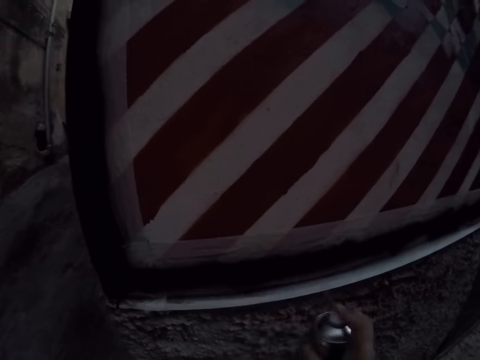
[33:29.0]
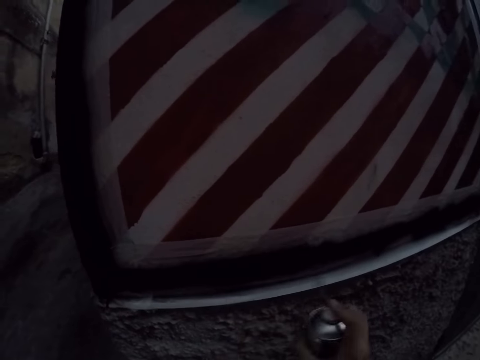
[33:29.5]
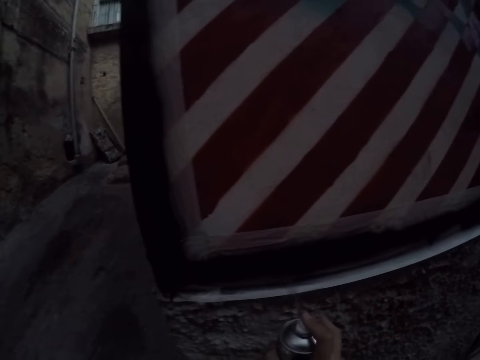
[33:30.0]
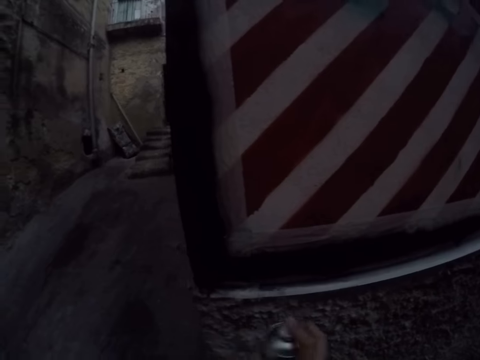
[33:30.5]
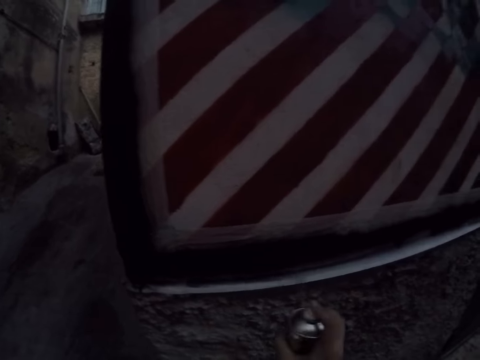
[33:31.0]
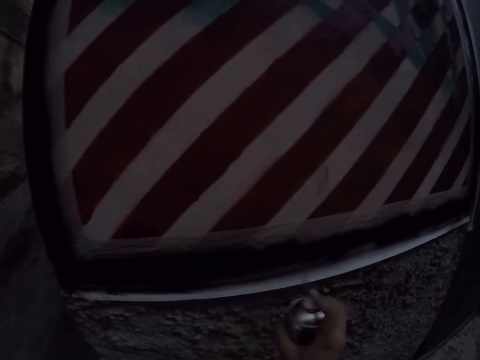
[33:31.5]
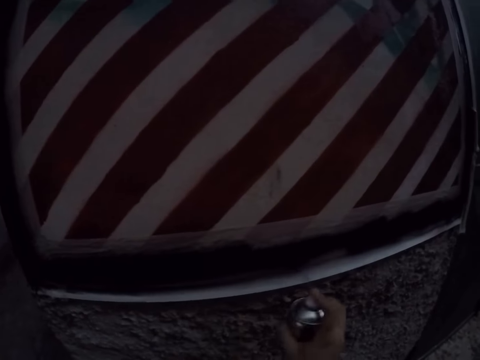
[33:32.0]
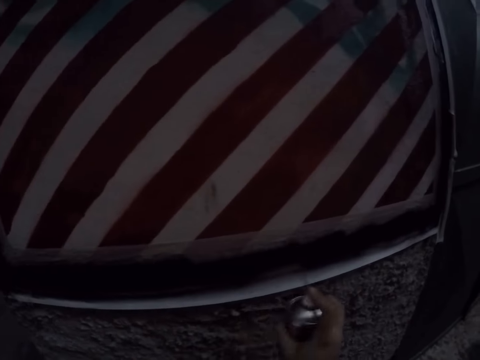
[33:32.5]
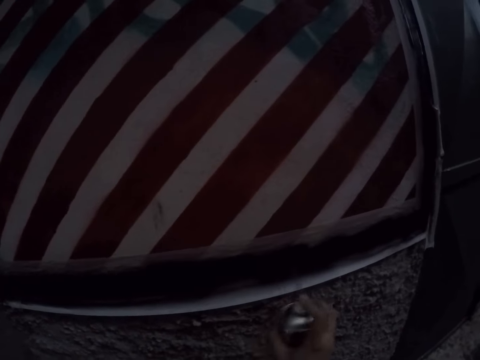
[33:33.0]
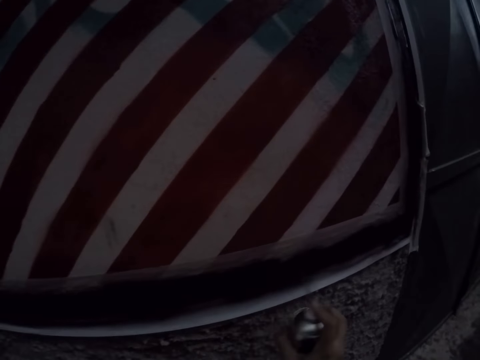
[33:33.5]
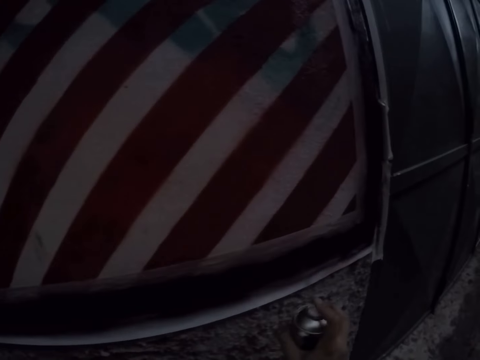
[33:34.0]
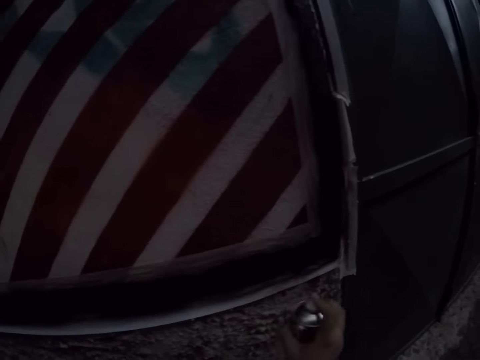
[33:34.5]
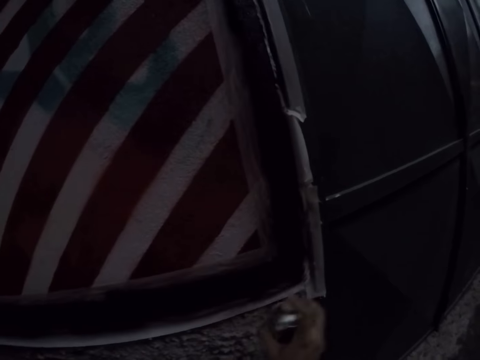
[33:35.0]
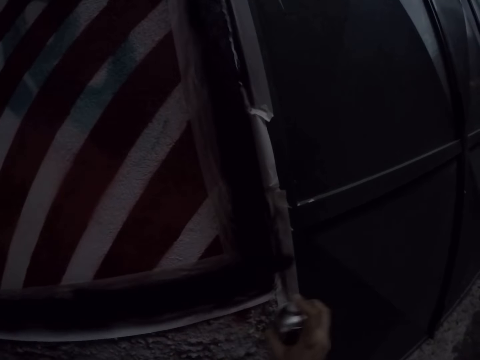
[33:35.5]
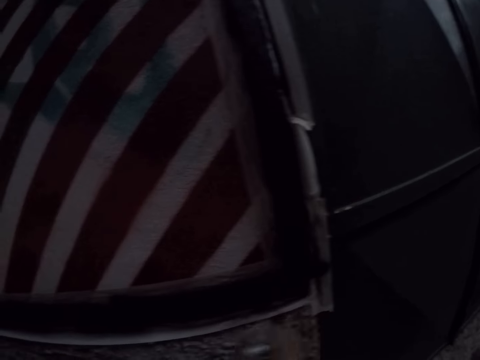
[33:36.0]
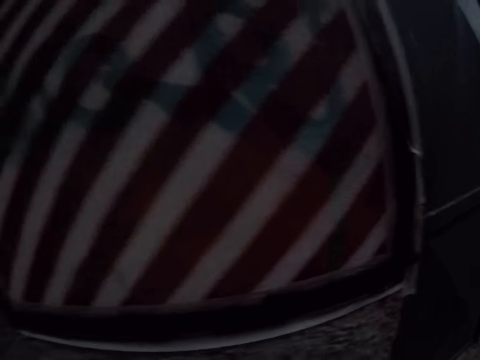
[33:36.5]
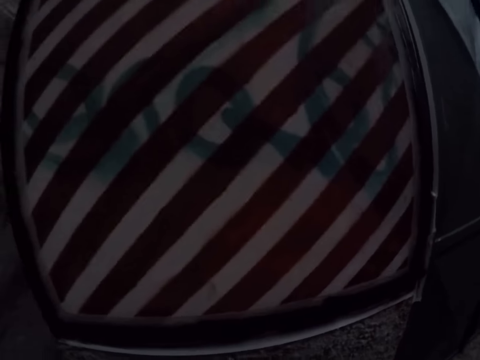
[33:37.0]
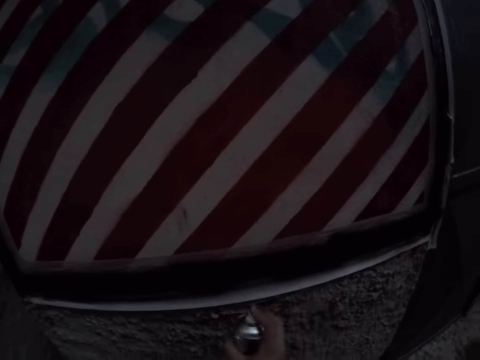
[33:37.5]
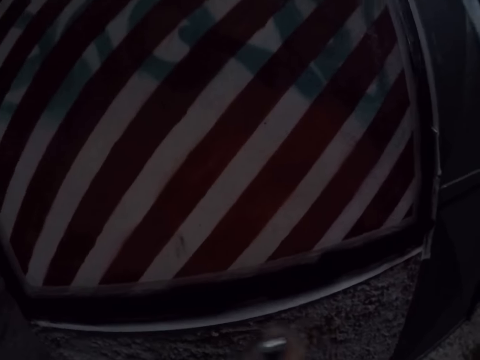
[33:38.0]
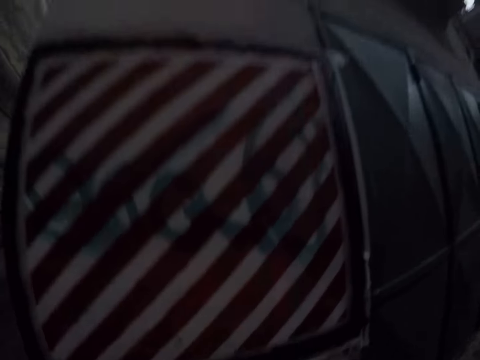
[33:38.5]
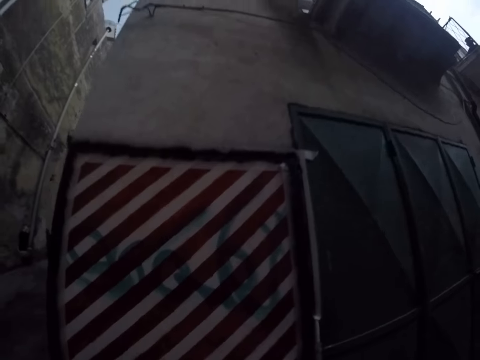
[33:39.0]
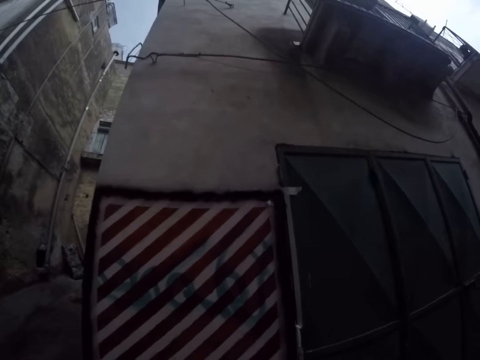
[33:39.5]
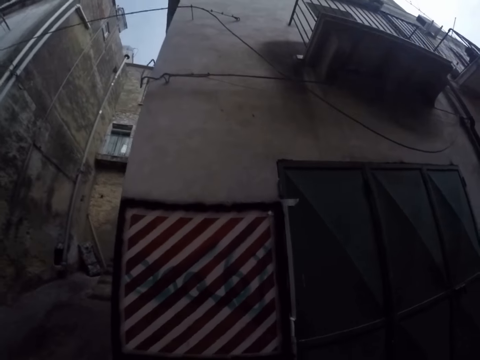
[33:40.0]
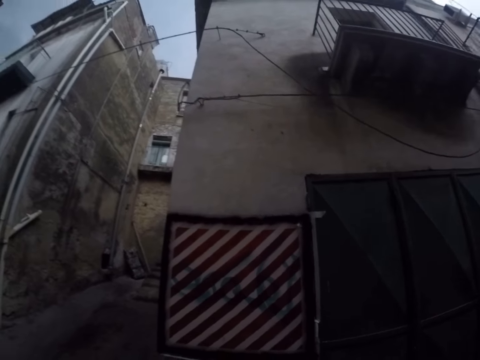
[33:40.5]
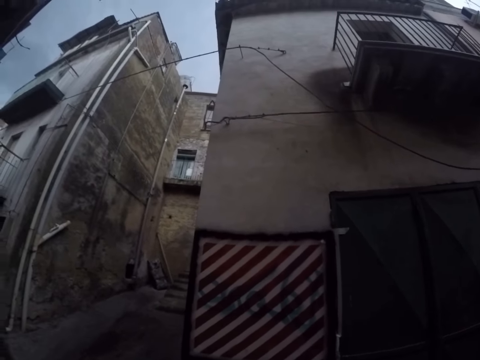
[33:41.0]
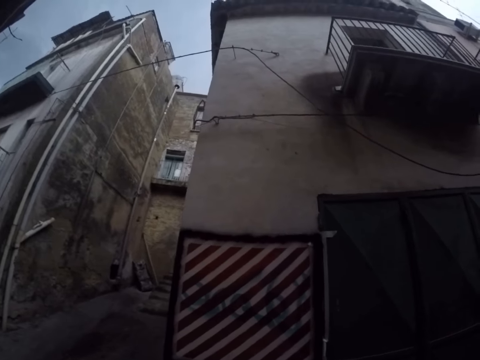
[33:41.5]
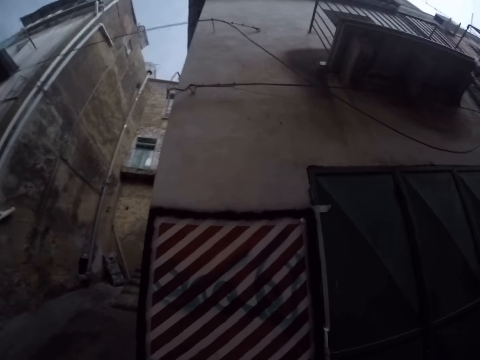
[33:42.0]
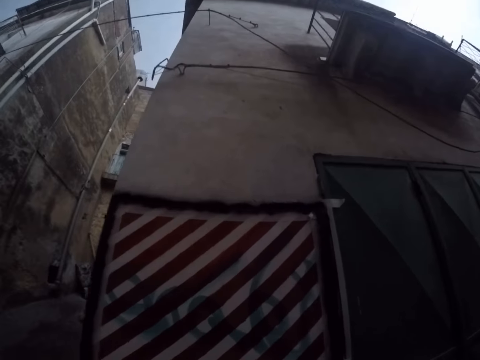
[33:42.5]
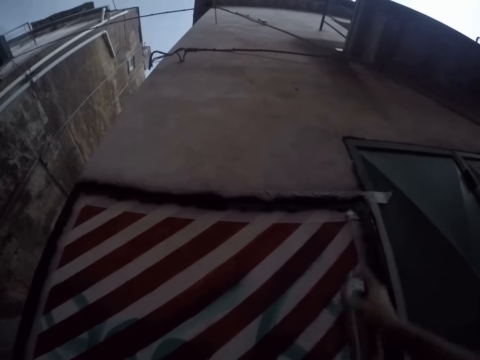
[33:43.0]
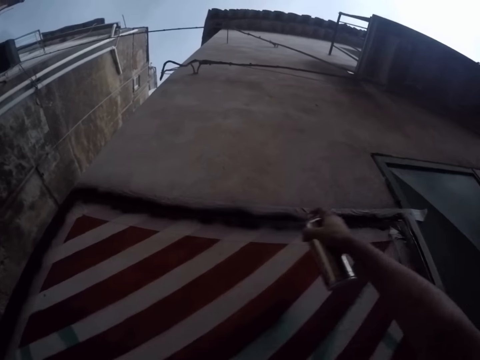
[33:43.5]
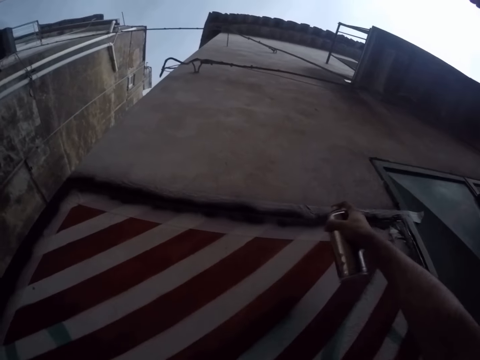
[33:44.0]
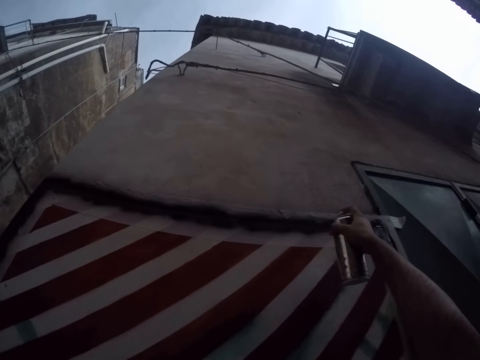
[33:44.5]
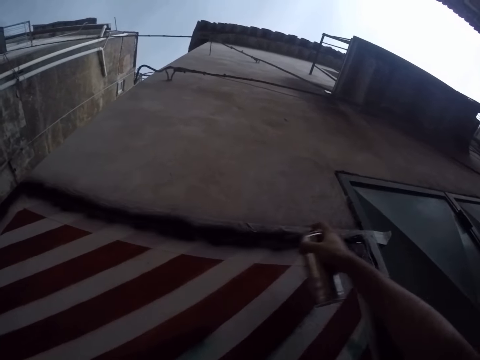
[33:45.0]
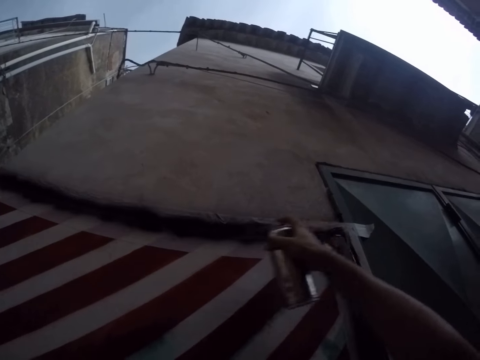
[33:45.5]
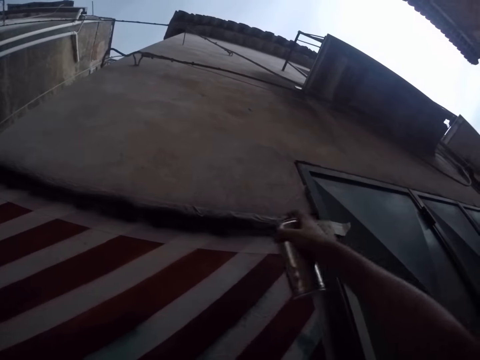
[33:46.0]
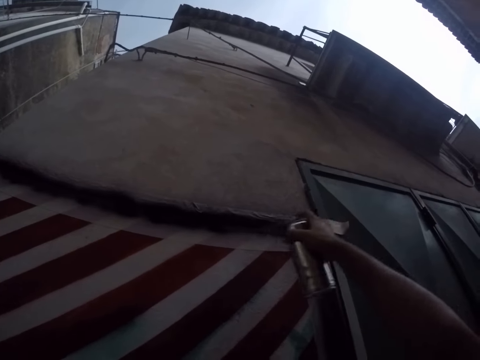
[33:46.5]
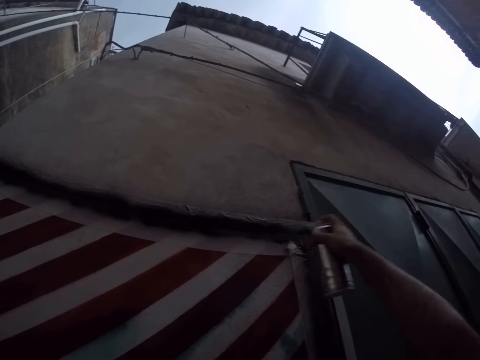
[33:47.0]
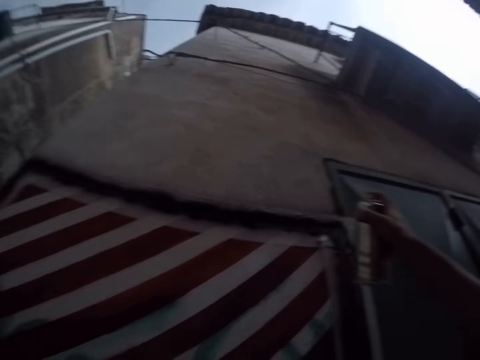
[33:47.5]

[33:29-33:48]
The camera wearer sprays the paint on the masking tape. They look at the wall. They spray the paint on the masking tape.

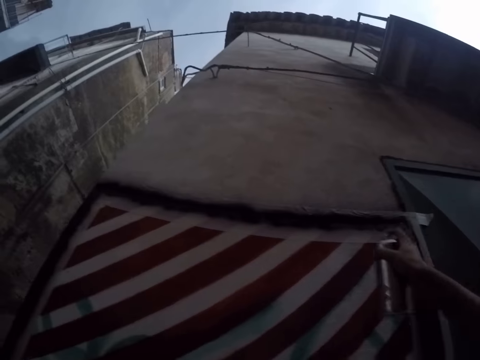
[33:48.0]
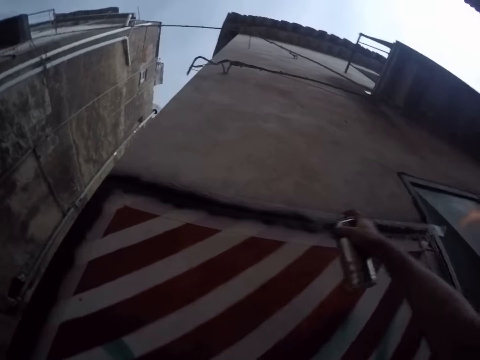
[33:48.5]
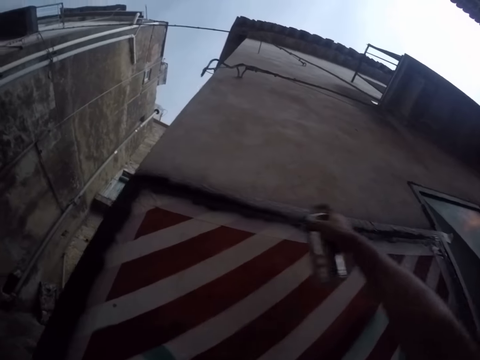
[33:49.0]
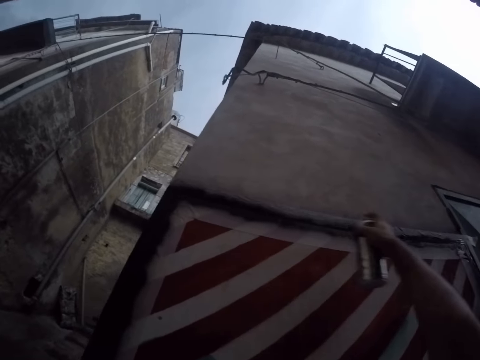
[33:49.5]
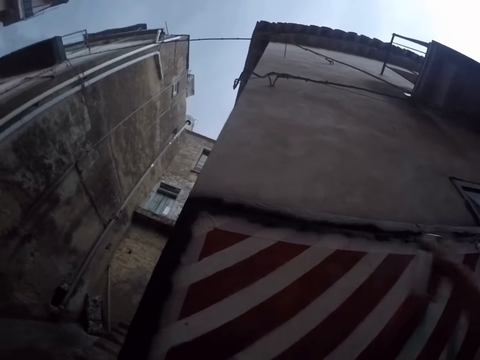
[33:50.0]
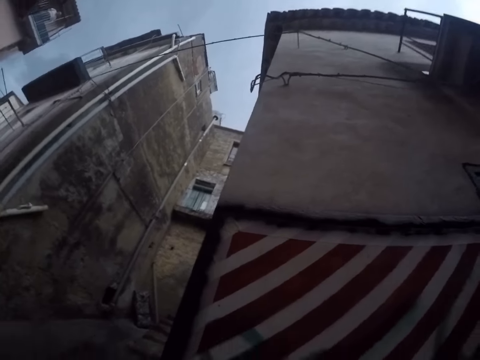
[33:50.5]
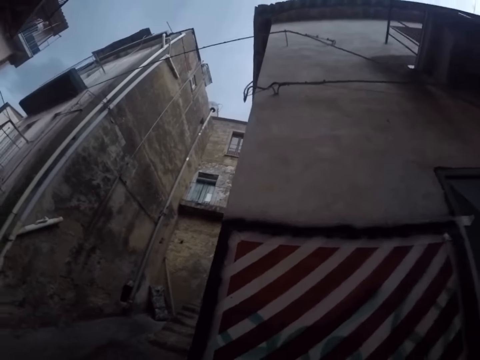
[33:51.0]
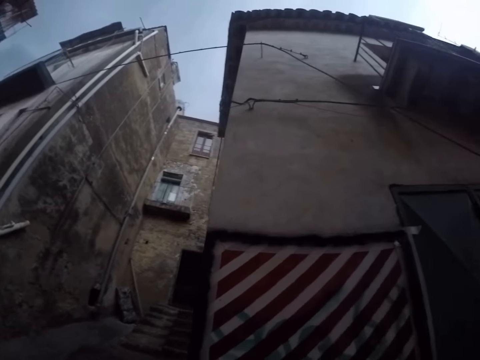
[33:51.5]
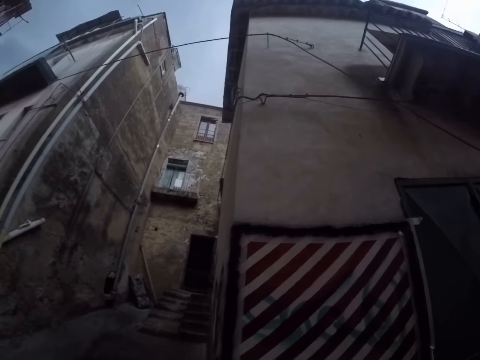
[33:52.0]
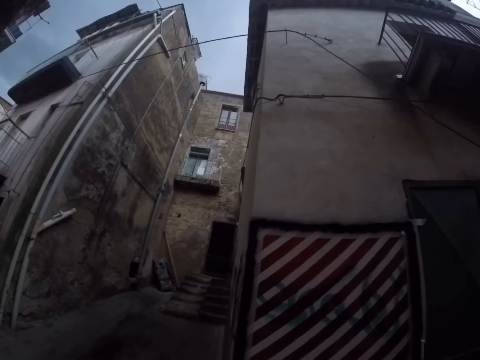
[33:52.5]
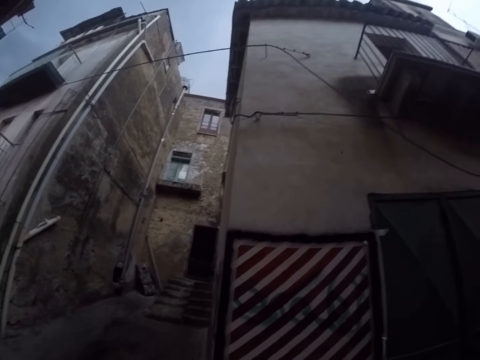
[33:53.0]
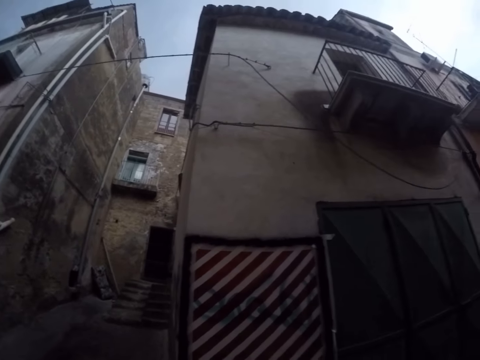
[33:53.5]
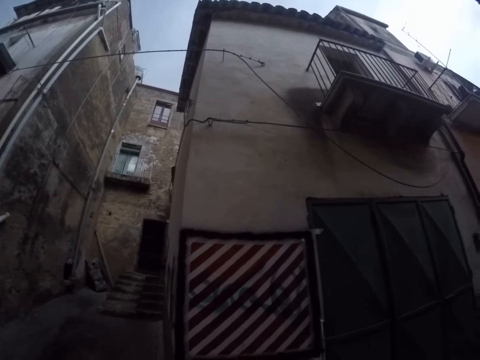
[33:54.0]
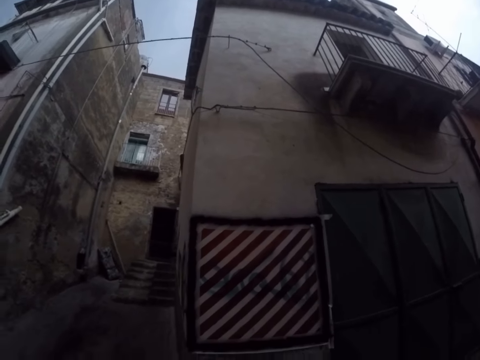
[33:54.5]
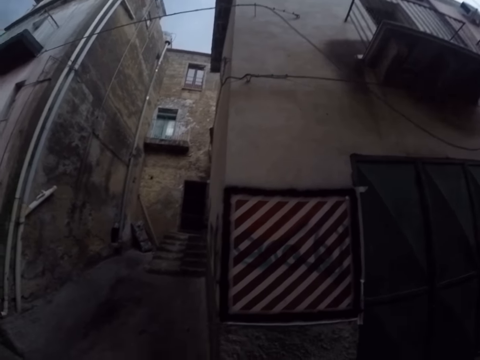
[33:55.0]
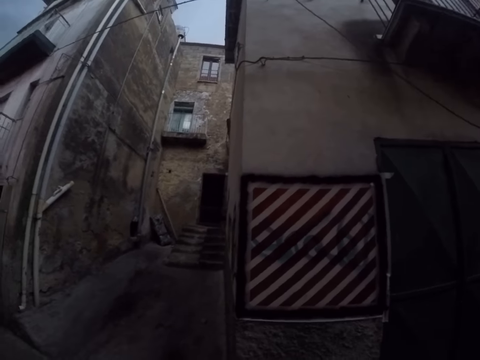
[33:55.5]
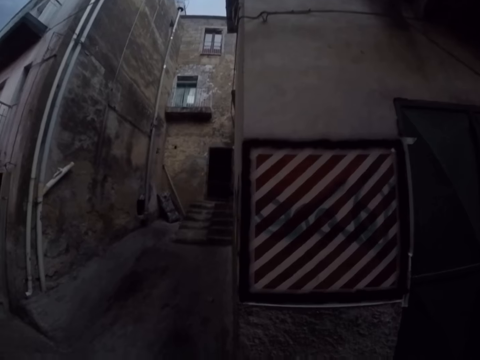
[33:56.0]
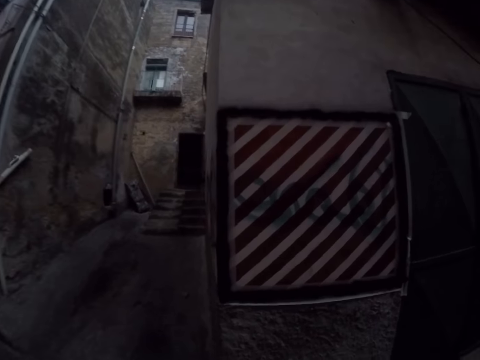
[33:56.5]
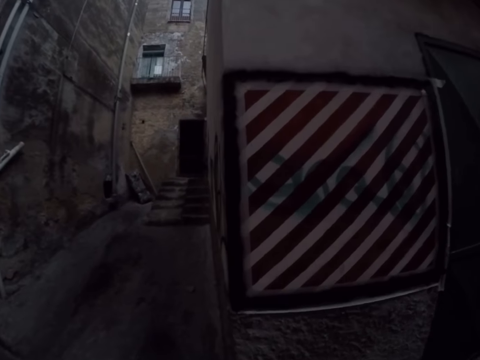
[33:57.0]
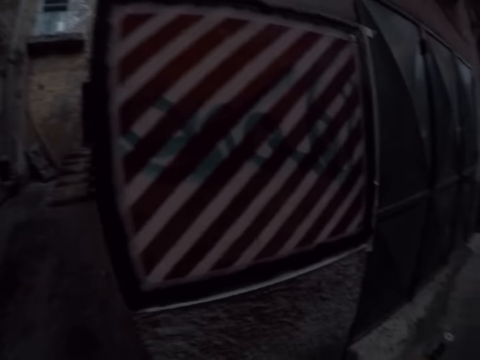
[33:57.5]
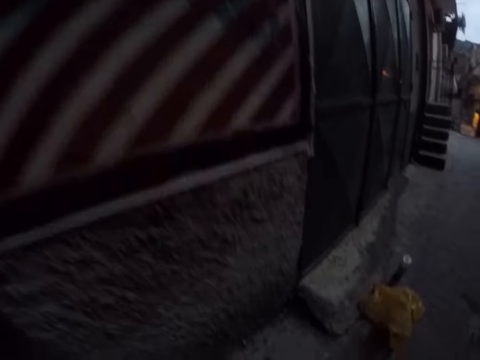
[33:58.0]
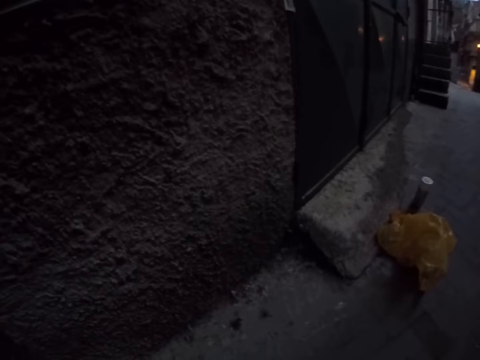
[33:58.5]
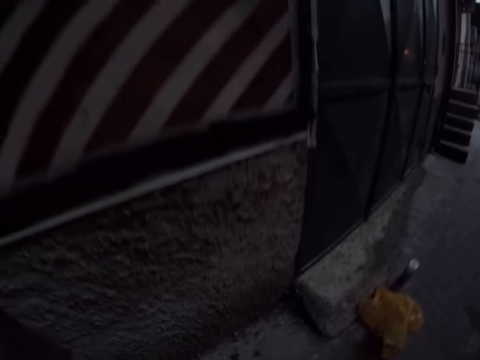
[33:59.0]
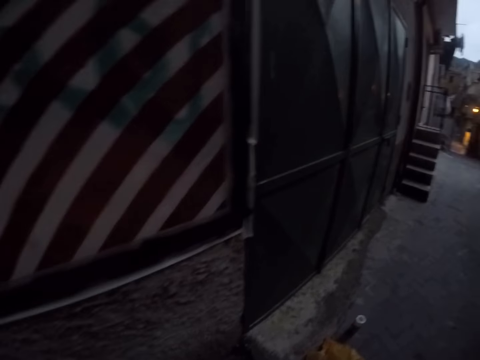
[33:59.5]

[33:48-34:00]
The camera wearer looks around. He drops the can of spray paint in his right hand on the floor.
